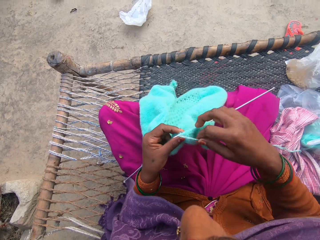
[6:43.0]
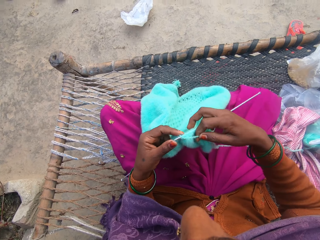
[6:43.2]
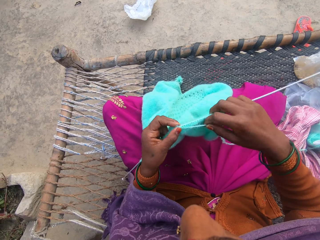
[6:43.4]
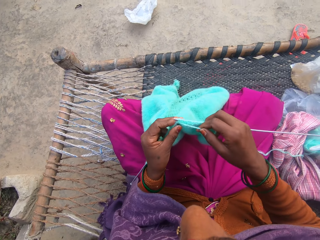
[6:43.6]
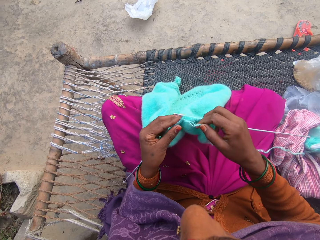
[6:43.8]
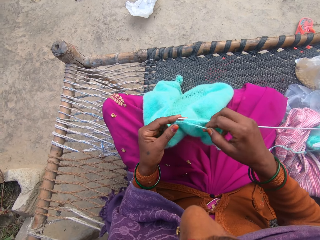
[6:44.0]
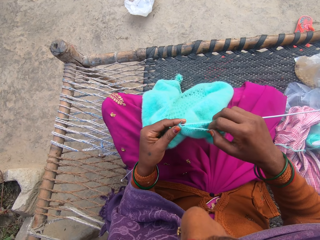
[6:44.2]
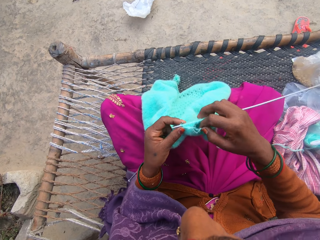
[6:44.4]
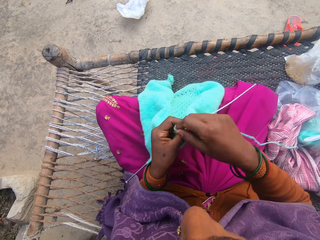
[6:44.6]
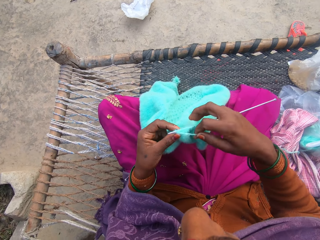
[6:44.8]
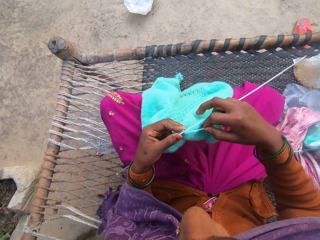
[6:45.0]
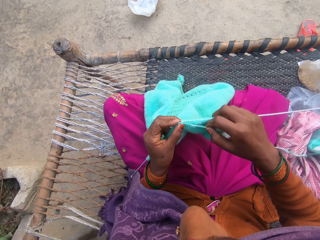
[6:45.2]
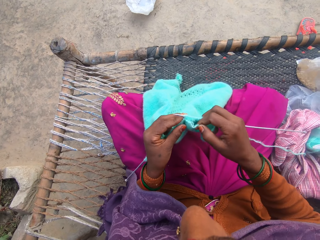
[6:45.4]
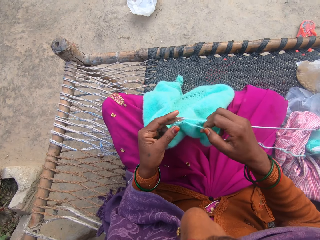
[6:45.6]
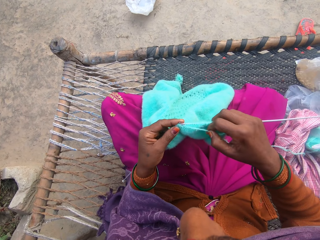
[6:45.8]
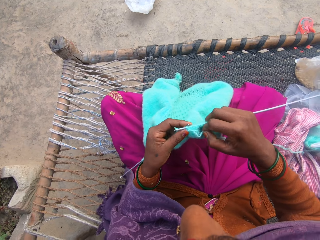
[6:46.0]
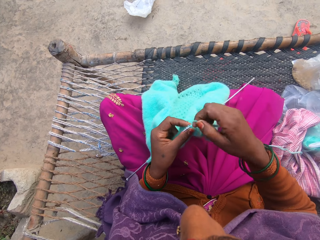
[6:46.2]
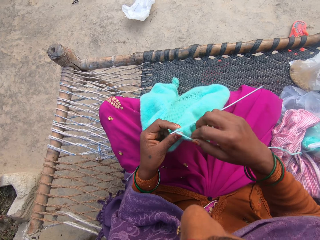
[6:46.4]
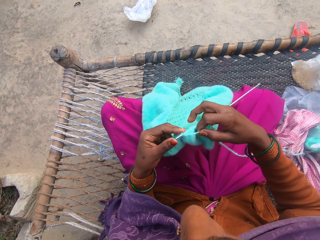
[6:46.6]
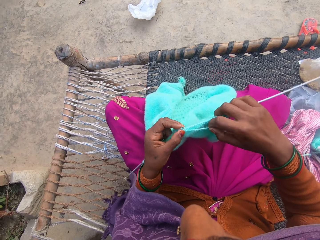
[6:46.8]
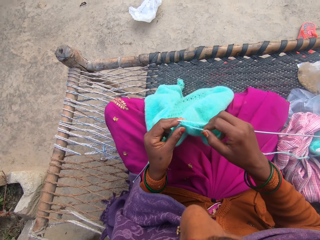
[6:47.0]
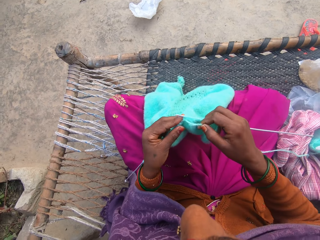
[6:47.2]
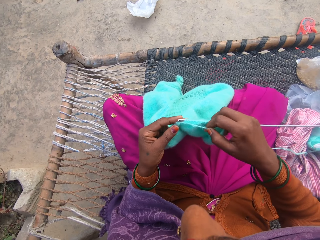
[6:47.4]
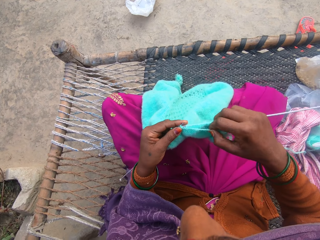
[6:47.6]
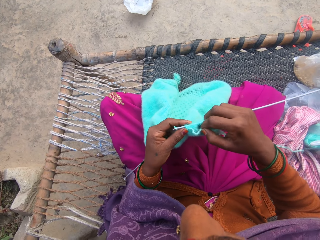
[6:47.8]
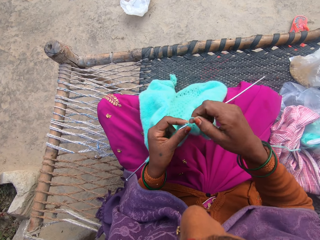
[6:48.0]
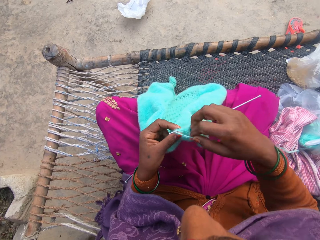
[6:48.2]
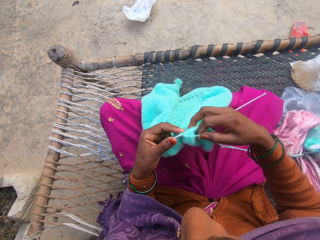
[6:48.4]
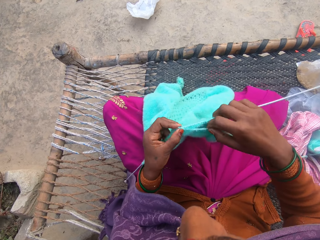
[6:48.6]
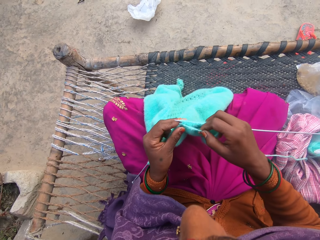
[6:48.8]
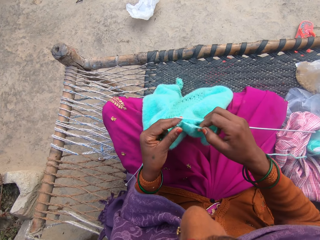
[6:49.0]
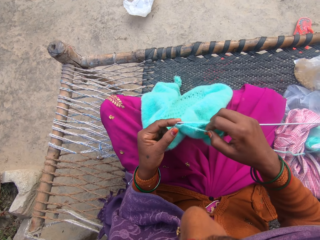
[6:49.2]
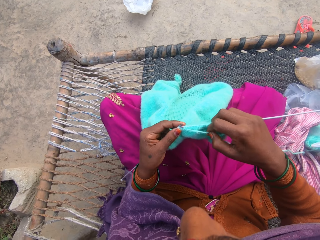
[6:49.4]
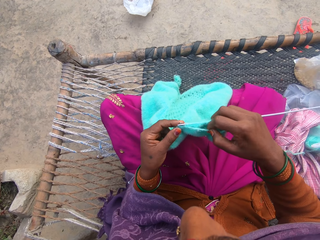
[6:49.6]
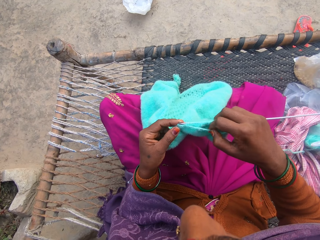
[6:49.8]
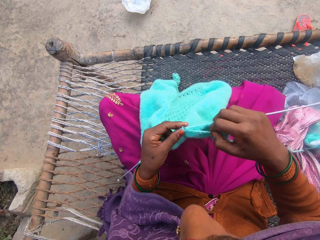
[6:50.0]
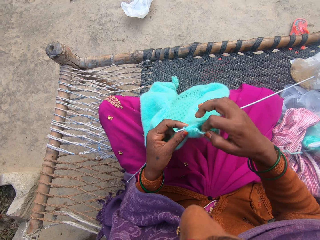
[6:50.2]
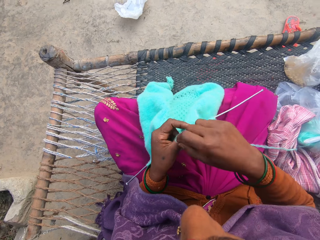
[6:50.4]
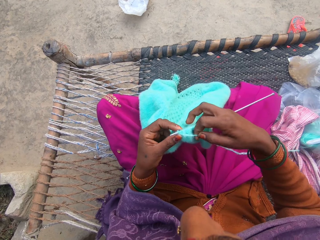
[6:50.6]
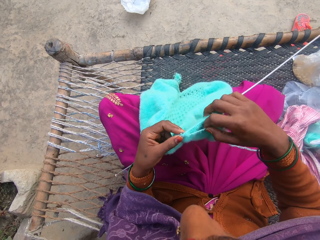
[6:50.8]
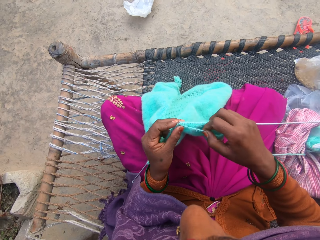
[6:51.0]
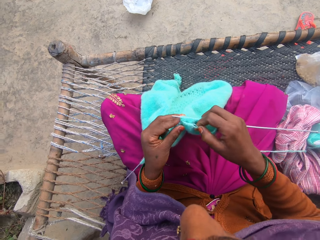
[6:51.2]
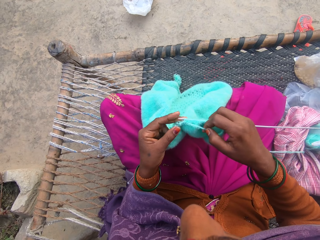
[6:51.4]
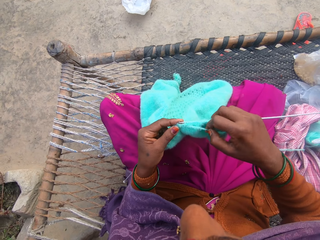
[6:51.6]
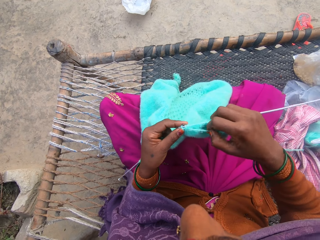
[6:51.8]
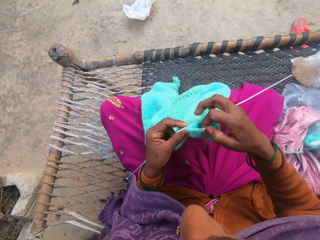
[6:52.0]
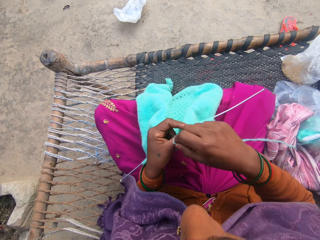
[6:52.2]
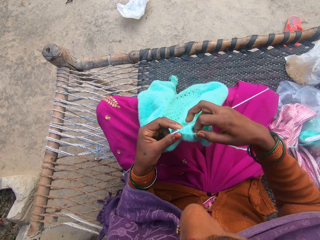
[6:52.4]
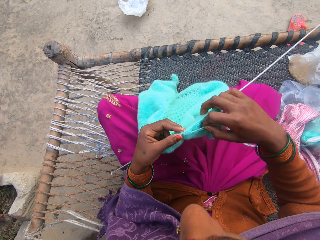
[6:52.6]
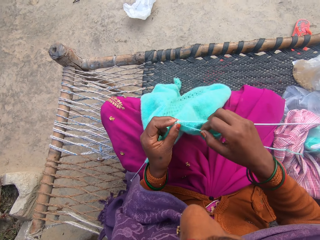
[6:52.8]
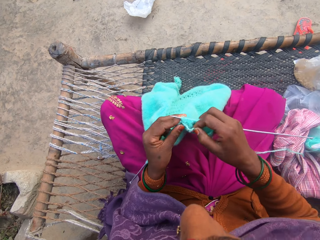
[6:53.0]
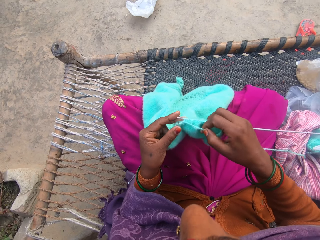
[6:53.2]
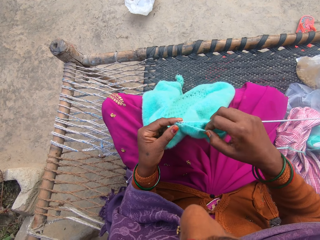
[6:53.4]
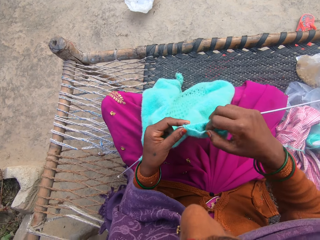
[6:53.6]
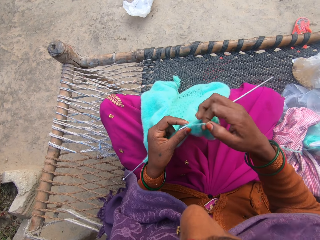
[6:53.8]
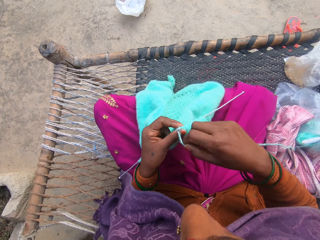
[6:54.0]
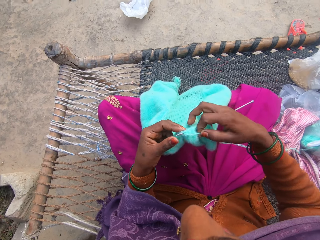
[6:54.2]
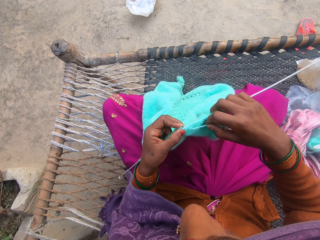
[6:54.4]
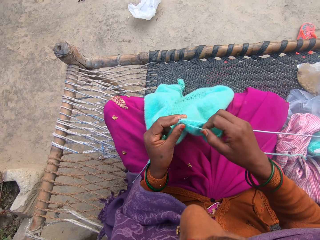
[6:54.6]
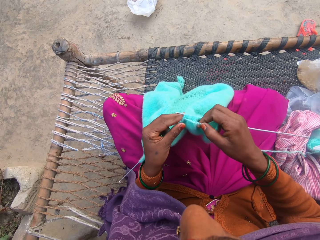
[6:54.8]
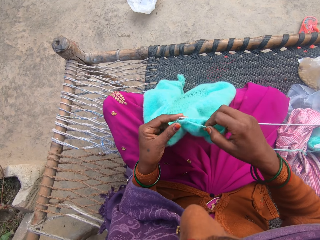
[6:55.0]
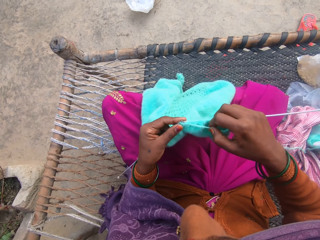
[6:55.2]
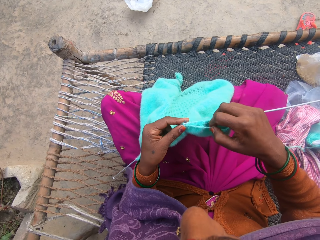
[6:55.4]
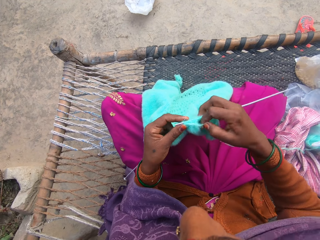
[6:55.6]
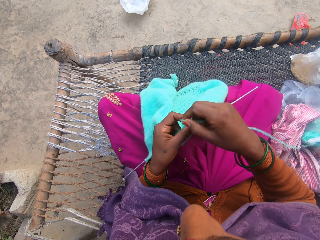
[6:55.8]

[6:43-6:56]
The camera wearer rolls the knitting thread on the knitting needle. They knit the knitting garment with a knitting needle. They roll the knitting thread on the knitting needle. They knit the knitting garment with the knitting needle. They roll the knitting thread on the knitting needle. They knit the knitting garment with the knitting needle. They roll the knitting thread on the knitting needle. They knit the knitting garment with the knitting needle. They roll the knitting thread on the knitting needle. They knit the knitting garment with the knitting needle. They roll the knitting thread on the knitting needle.

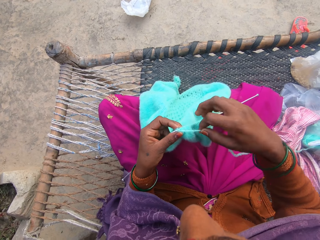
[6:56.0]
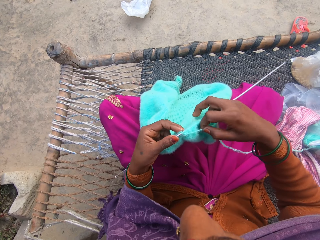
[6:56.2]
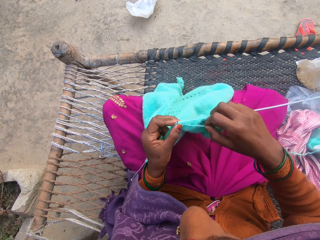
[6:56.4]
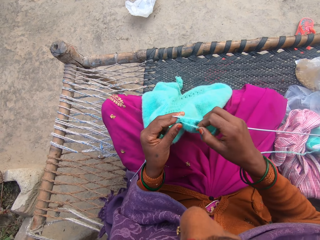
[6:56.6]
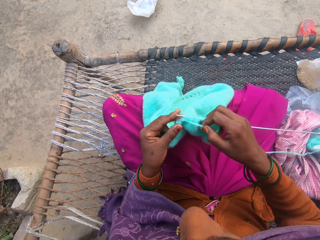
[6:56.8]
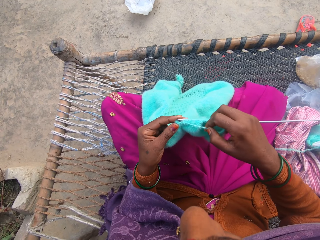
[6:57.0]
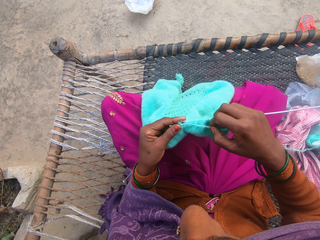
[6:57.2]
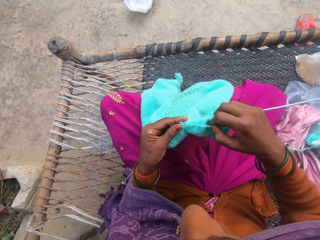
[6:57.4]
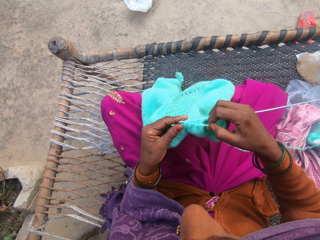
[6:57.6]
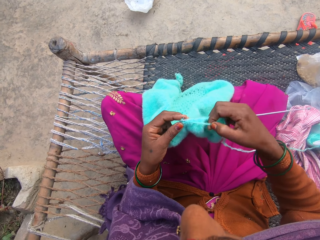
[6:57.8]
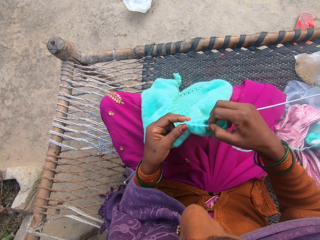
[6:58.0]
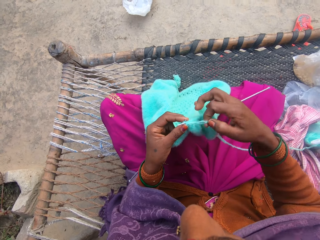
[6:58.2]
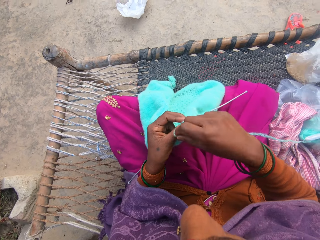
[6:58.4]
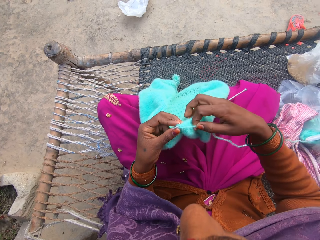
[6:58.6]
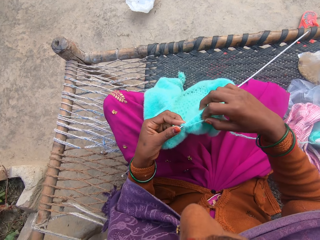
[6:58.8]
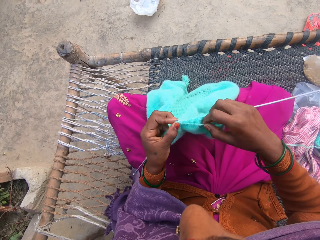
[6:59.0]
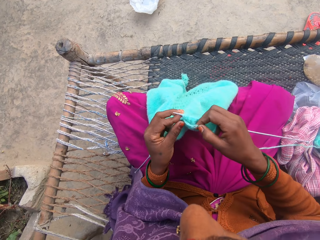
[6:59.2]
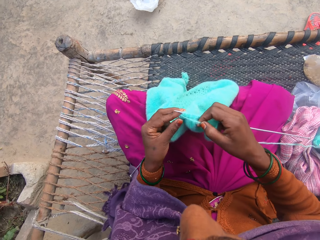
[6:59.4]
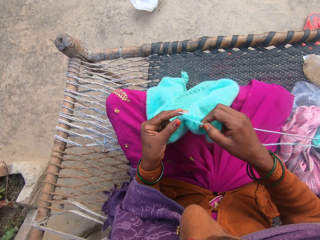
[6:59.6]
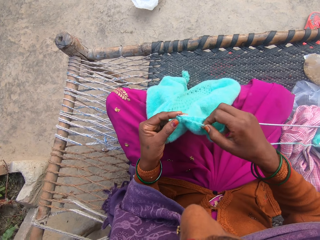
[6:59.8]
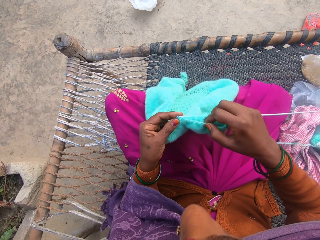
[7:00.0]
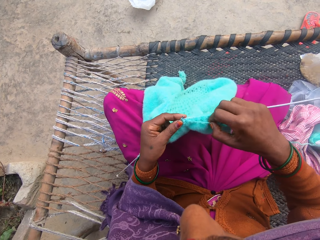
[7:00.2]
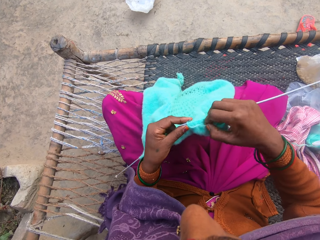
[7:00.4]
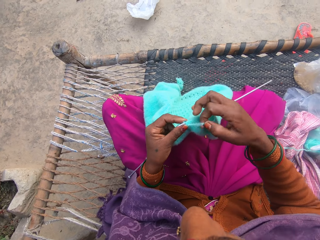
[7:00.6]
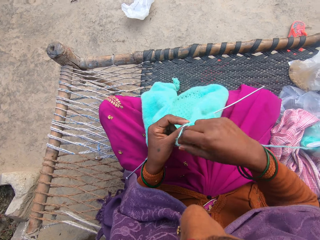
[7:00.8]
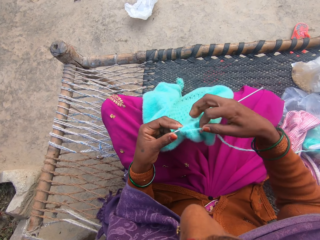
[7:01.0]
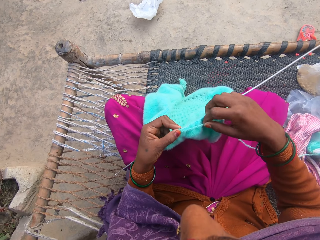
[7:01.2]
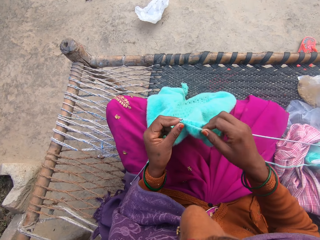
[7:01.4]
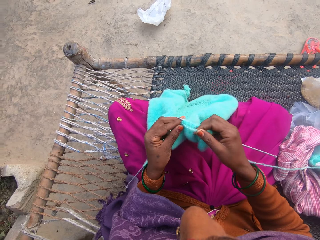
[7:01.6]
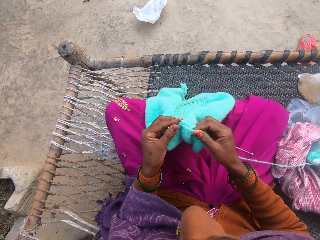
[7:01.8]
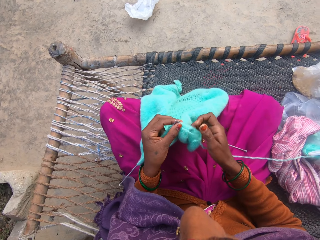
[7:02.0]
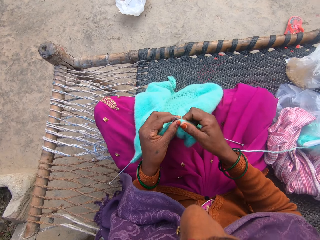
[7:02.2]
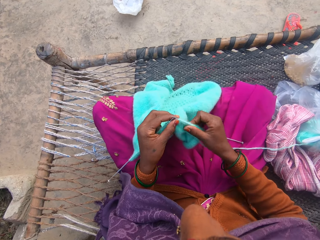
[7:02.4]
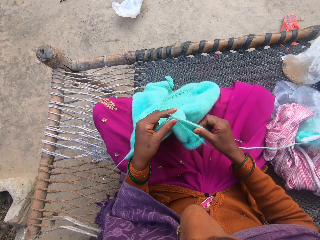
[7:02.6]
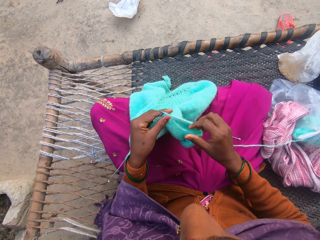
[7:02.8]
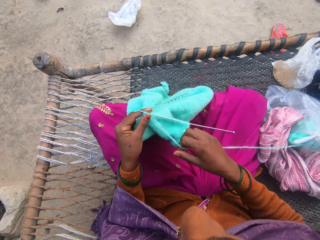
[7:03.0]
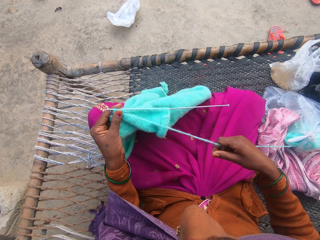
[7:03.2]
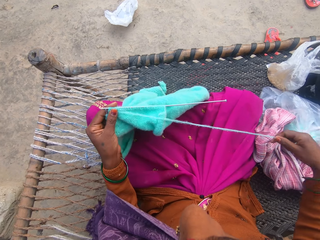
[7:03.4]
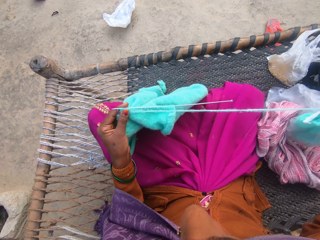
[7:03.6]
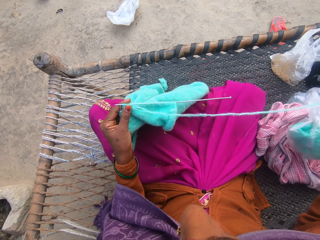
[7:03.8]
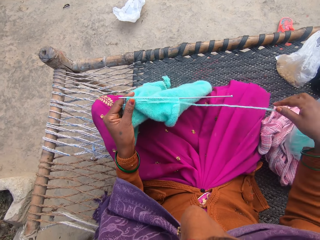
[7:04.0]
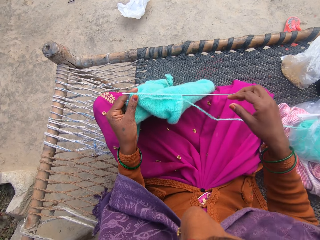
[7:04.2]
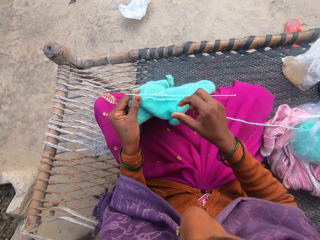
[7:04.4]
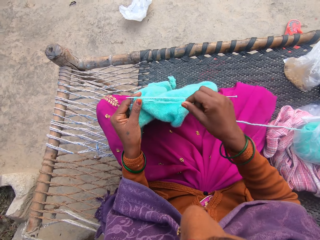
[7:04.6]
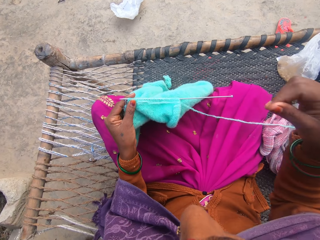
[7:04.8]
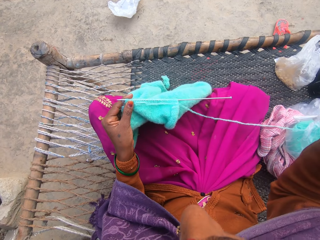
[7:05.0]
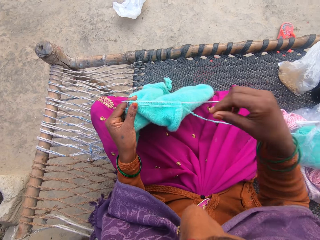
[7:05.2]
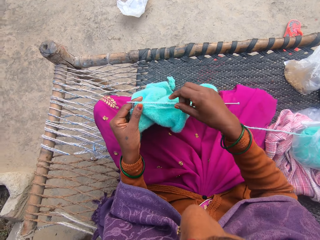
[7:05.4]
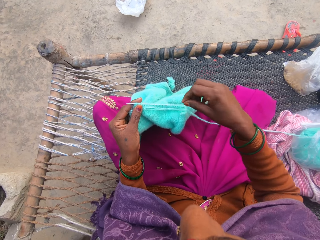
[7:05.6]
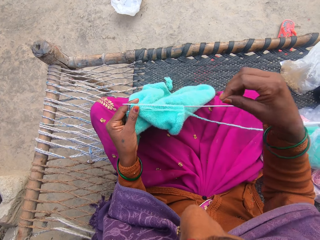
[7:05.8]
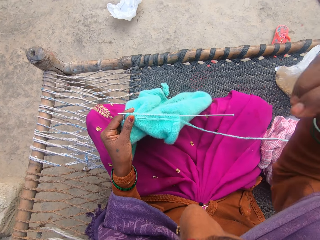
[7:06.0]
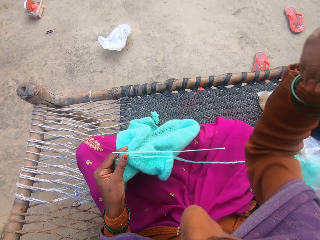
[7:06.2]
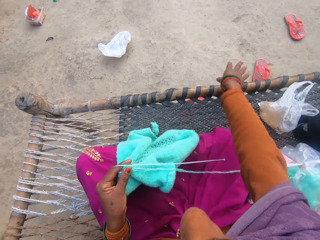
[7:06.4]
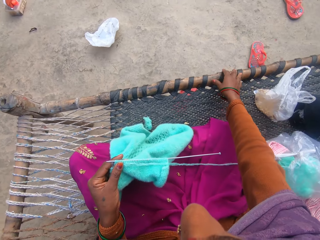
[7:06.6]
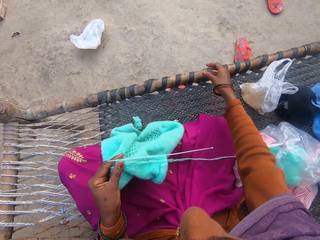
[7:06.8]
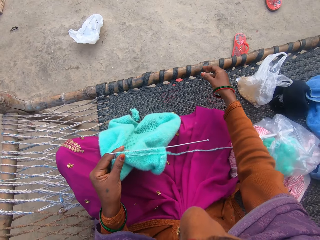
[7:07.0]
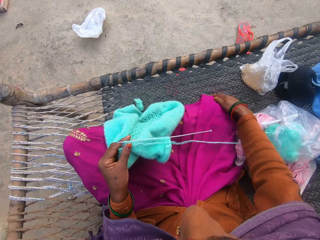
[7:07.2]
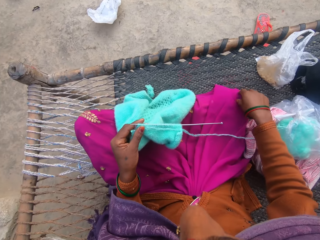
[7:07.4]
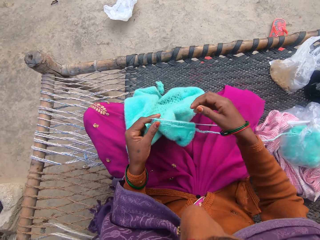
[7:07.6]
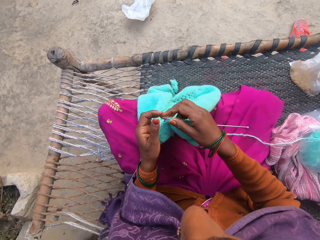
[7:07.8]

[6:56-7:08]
The camera wearer knits the knitting garment with a knitting needle. She rolls the knitting thread on the knitting needle. She knits the knitting garment with the knitting needle. She rolls the knitting thread on the knitting needle. She knits the knitting garment with the knitting needle. She pulls the knitting thread with her right hand. She removes a loose strand of thread from the knit fibre.
